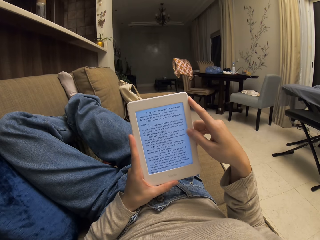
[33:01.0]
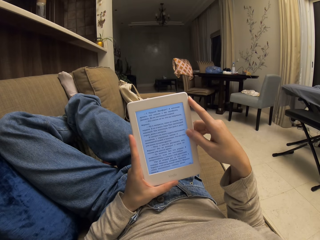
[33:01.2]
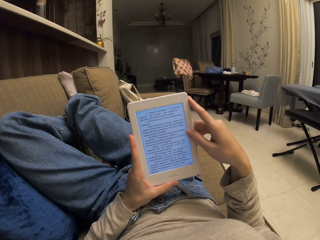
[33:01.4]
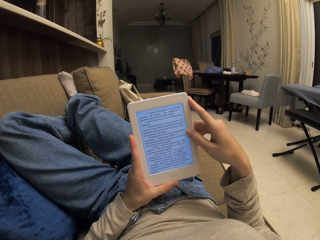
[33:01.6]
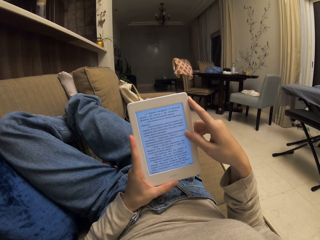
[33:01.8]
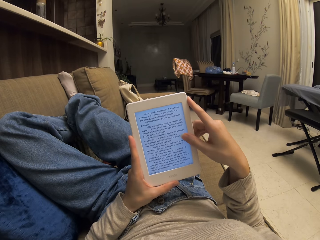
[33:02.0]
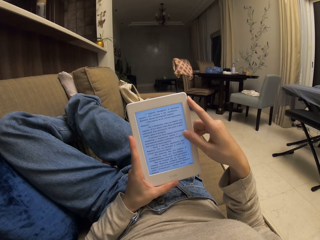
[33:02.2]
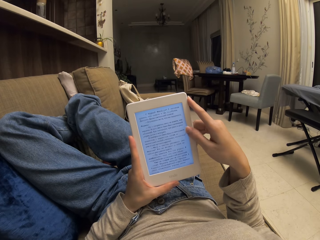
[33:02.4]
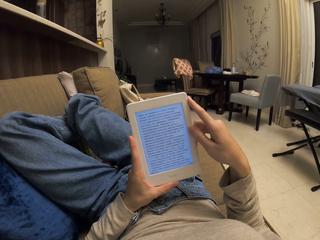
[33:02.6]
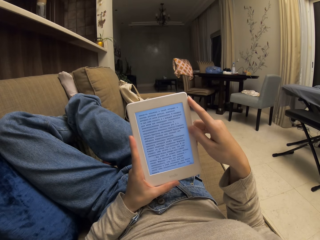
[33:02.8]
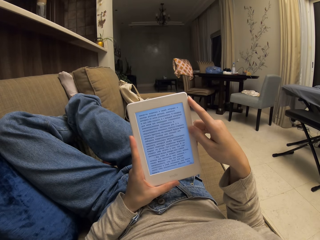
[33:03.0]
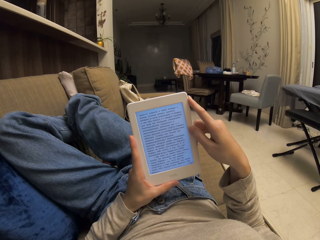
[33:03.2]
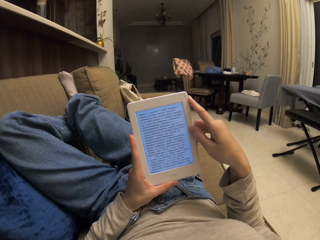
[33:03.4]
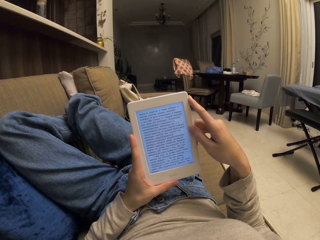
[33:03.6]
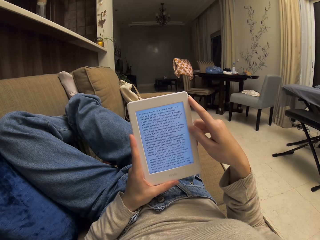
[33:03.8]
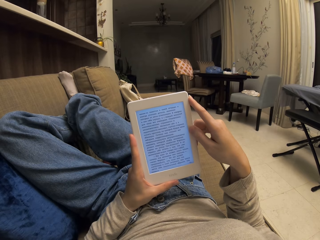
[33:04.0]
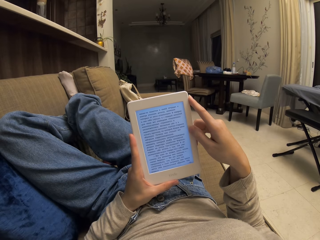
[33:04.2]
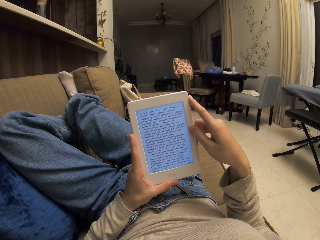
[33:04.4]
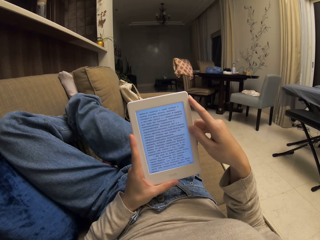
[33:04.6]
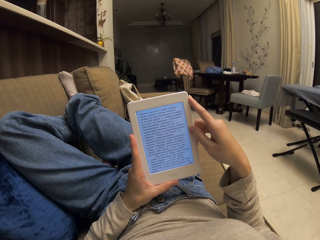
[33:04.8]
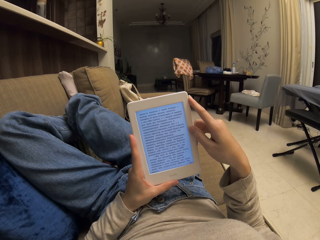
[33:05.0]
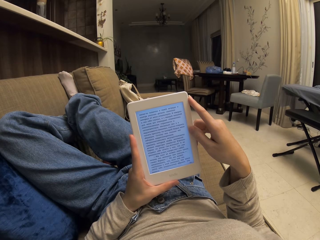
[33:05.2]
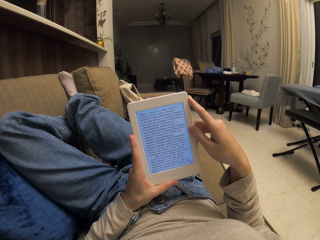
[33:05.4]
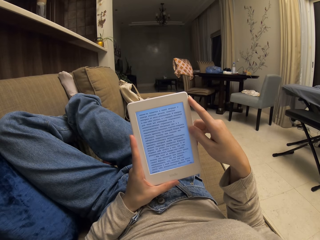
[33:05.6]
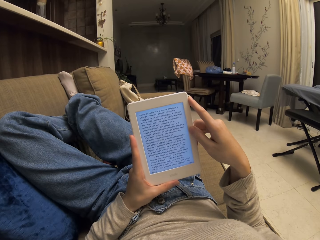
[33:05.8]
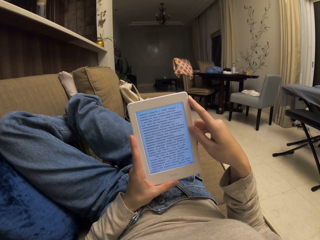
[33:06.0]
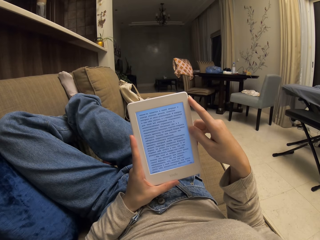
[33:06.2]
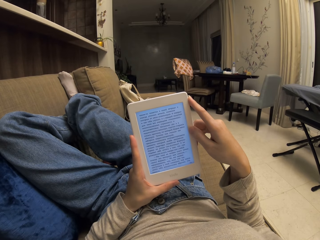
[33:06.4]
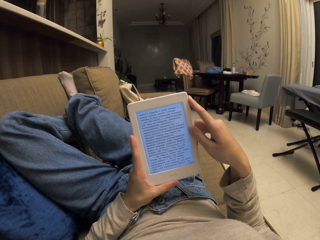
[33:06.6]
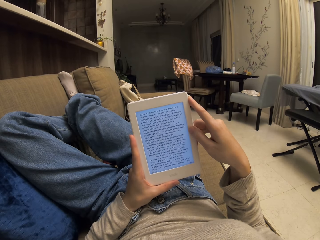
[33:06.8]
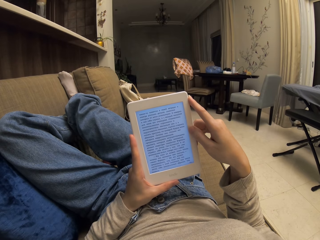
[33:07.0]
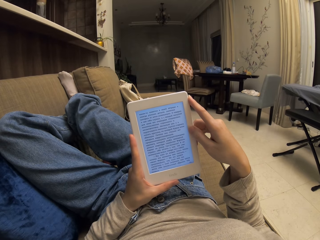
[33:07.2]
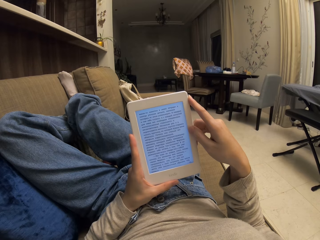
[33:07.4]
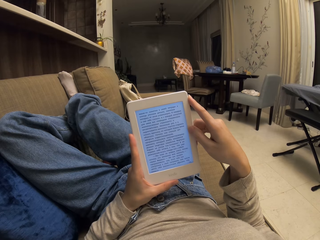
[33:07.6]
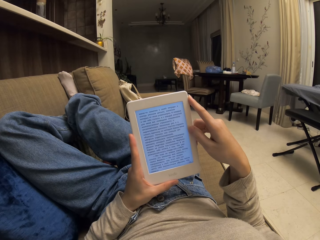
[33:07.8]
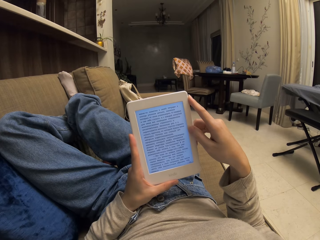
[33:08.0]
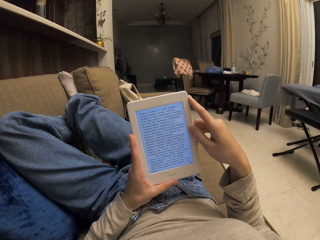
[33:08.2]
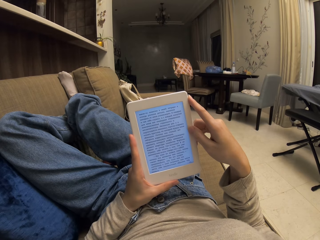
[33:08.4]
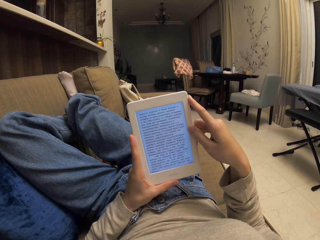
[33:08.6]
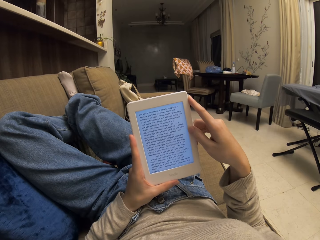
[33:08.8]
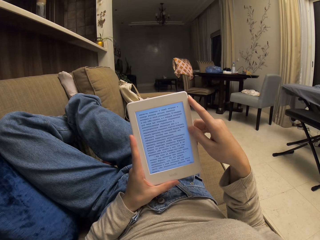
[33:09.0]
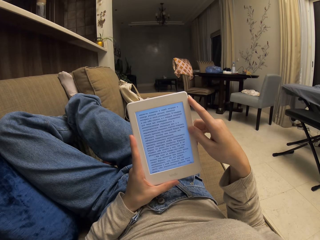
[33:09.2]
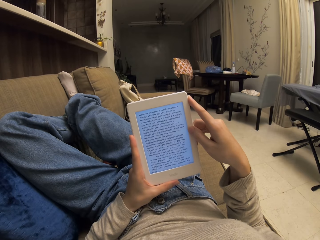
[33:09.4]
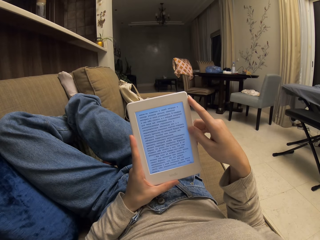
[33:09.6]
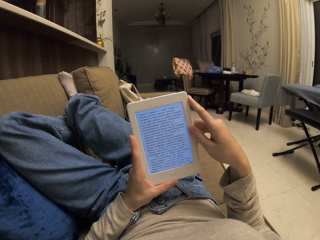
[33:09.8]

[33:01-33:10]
The camera wearer scrolls up the screen. They read on the tablet.

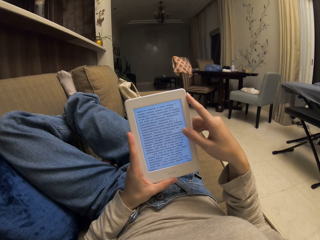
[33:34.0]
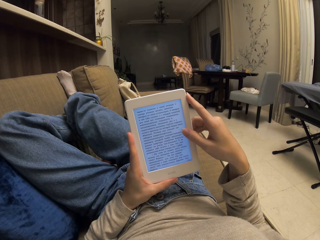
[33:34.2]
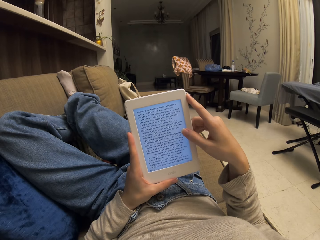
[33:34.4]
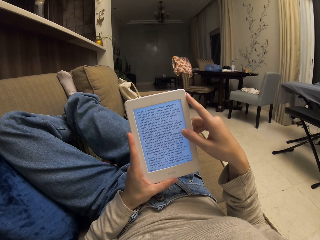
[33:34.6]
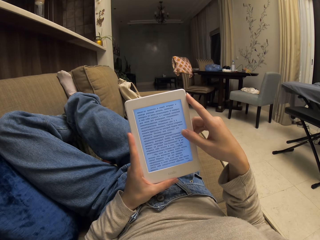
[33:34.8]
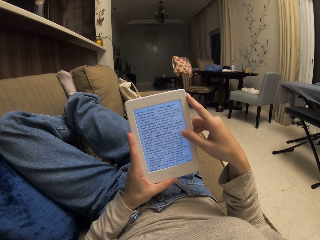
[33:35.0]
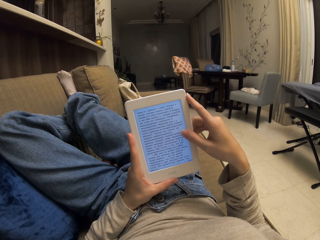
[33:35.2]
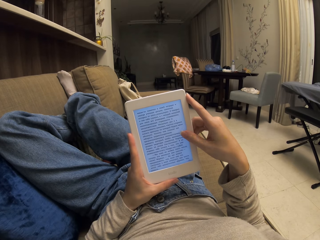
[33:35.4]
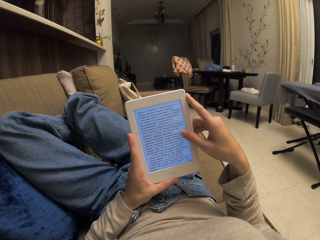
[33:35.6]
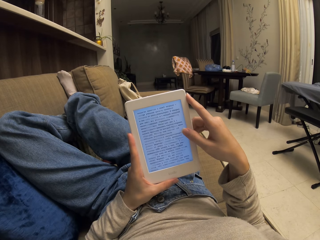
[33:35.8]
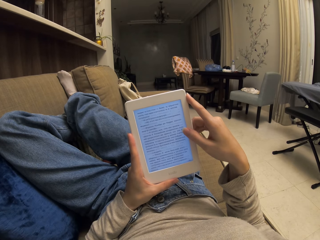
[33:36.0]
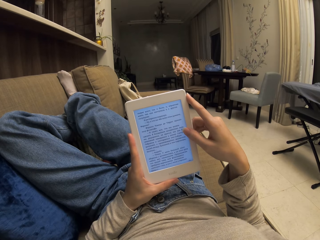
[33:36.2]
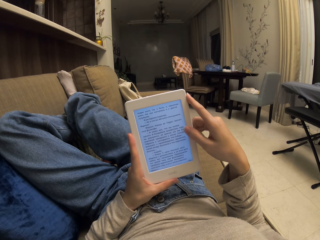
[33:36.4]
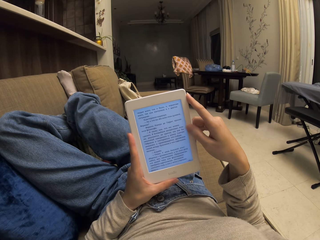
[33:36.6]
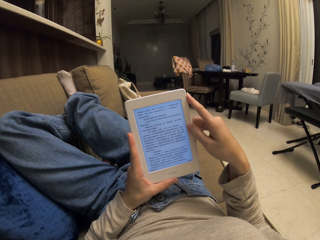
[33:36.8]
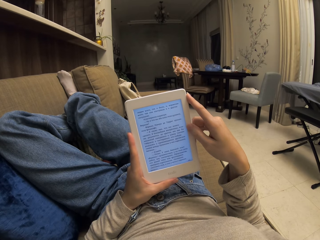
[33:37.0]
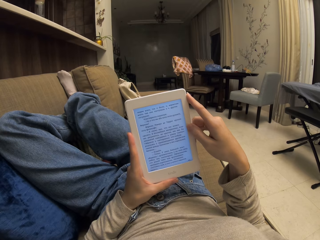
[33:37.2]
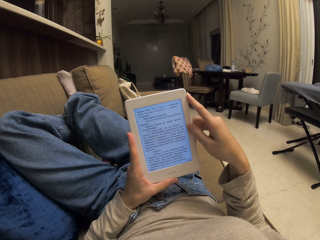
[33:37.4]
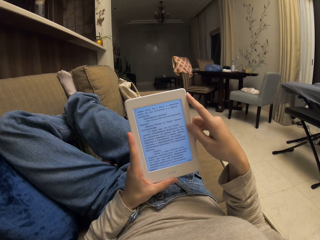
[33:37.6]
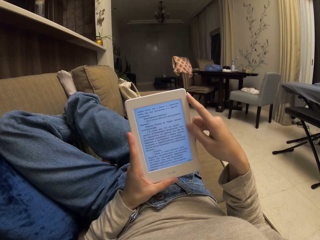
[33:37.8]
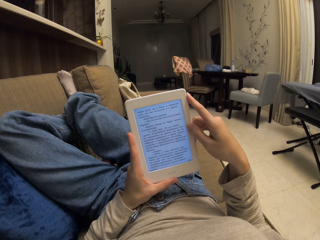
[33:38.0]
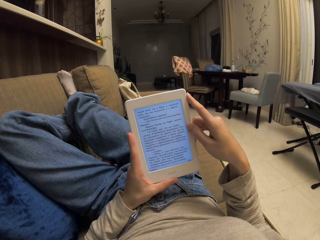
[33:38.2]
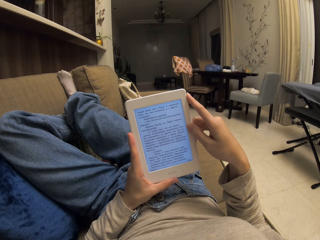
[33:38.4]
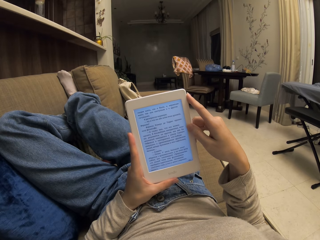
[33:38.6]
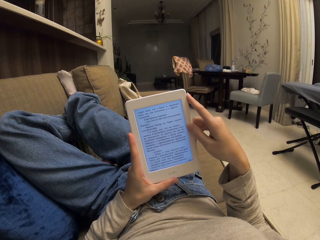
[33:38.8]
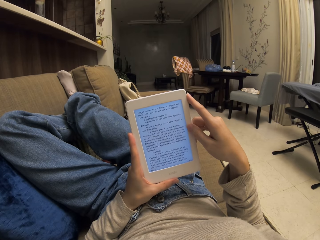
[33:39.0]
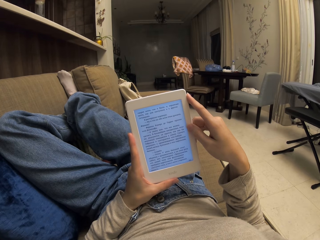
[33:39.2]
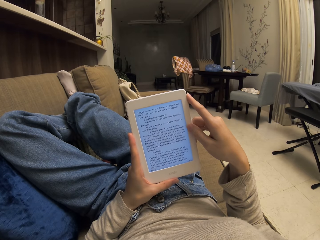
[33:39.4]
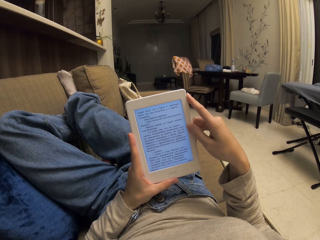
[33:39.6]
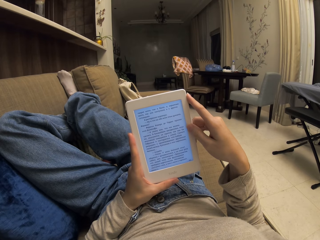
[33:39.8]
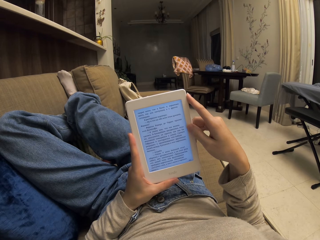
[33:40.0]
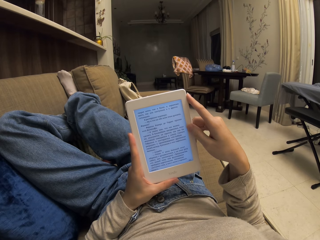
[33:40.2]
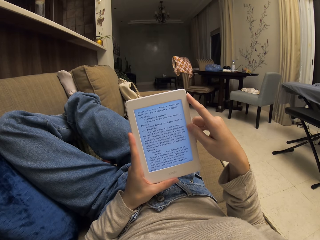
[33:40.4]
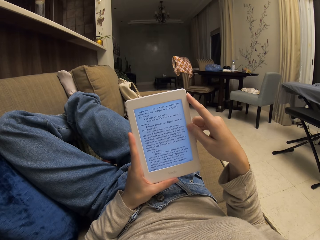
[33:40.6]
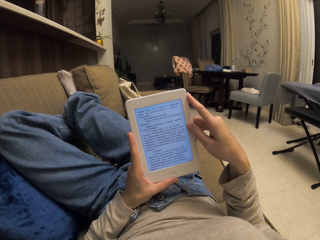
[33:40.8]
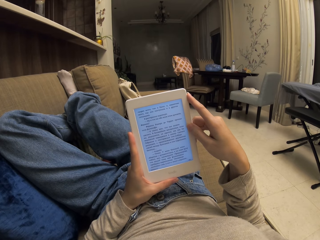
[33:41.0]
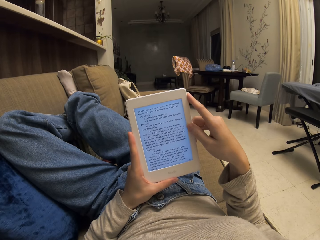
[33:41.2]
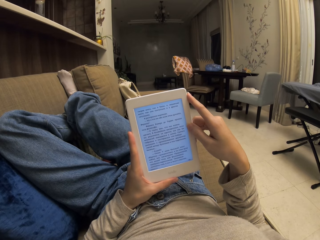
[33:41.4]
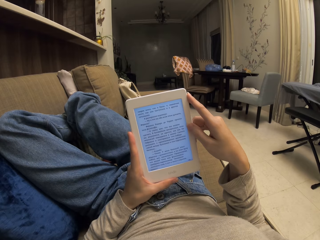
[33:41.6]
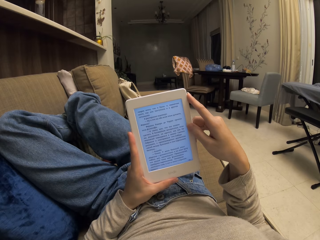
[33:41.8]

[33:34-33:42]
The camera wearer scrolls up the screen. They read on the tablet.

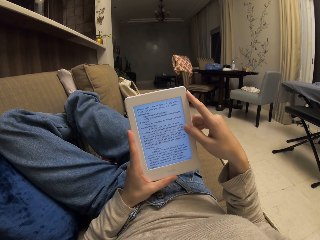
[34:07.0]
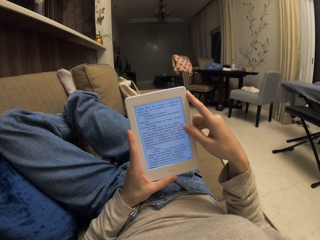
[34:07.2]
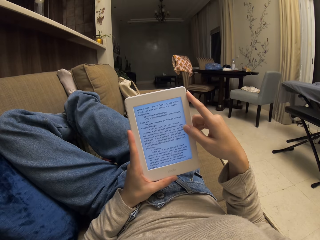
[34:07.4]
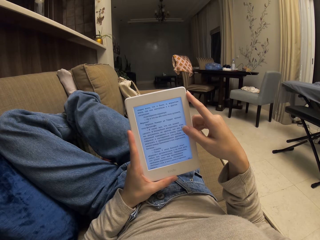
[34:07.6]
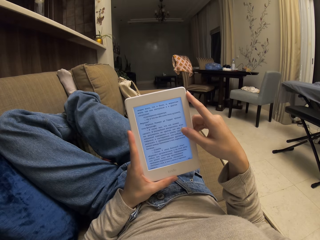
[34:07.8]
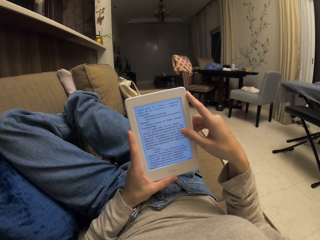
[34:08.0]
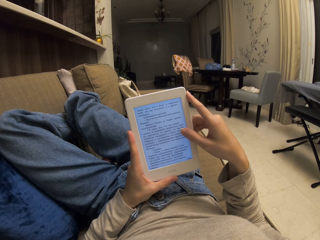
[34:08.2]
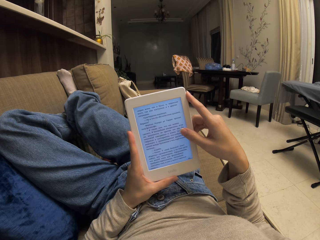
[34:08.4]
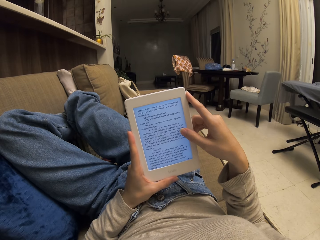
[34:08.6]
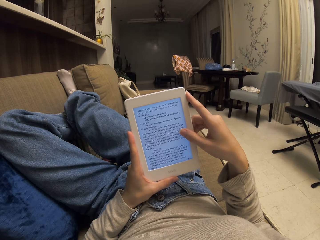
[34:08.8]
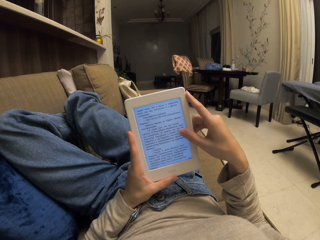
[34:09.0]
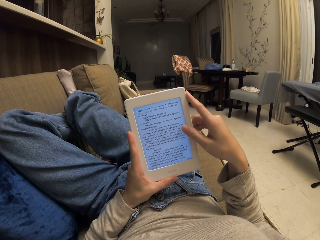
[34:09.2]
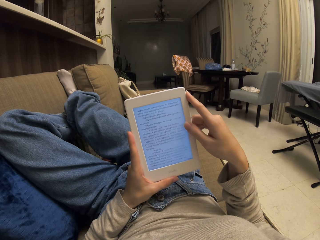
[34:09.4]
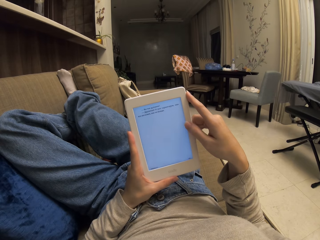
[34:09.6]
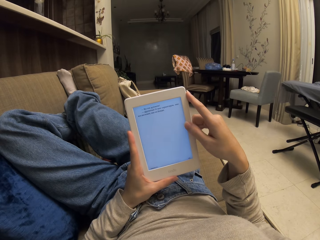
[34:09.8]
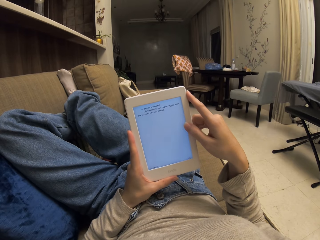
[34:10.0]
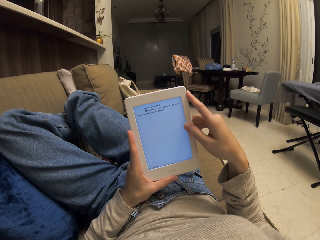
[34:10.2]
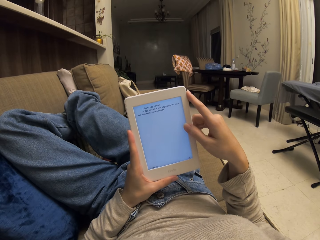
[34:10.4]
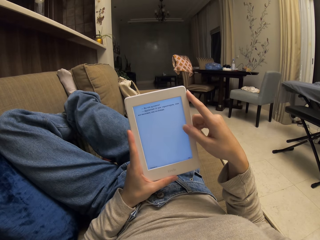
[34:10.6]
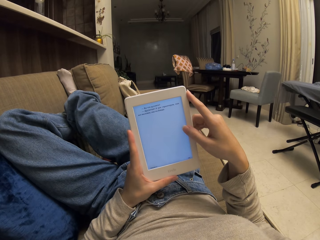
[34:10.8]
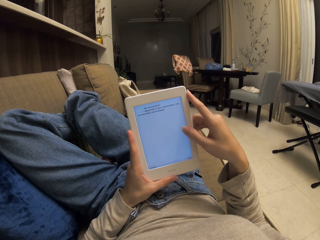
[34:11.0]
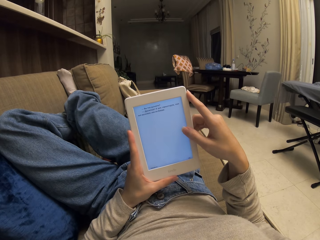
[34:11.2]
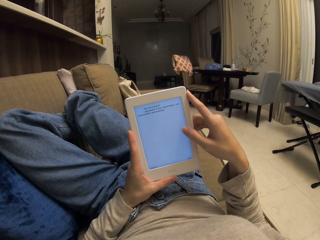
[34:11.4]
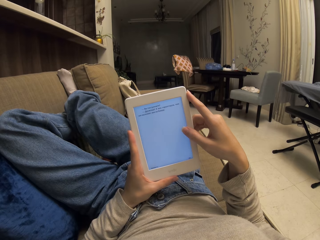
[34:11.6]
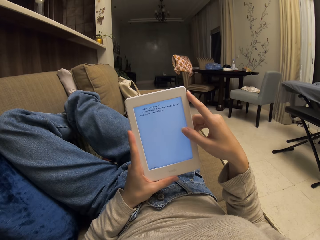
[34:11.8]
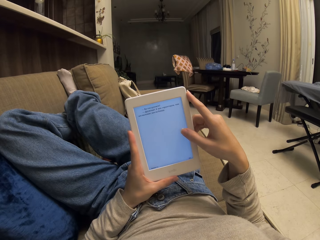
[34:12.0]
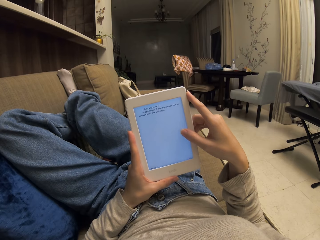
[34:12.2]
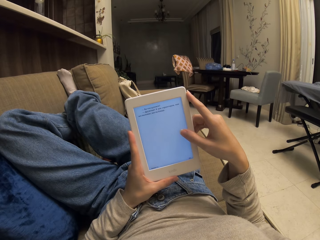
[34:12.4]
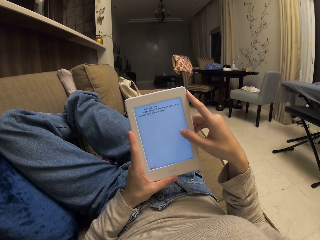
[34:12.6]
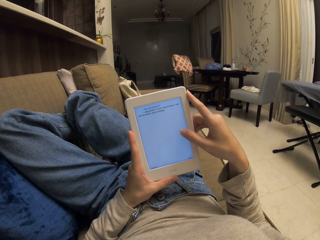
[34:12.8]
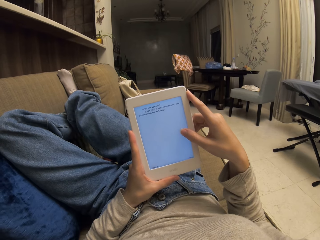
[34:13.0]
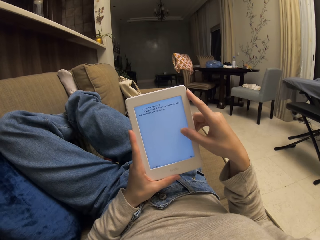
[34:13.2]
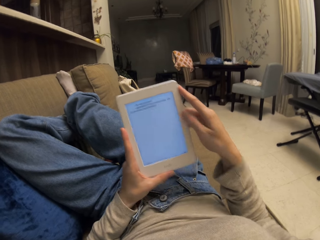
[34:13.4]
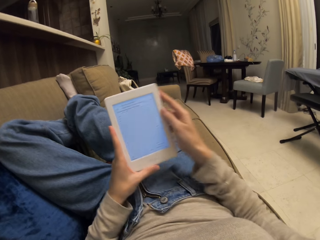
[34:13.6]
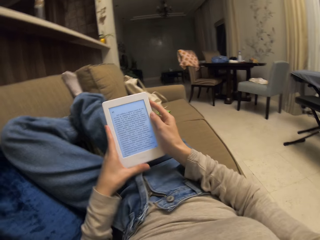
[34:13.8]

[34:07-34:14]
The camera wearer scrolls up the screen. They read on the tablet.
